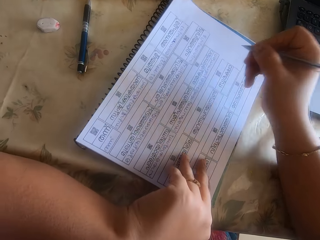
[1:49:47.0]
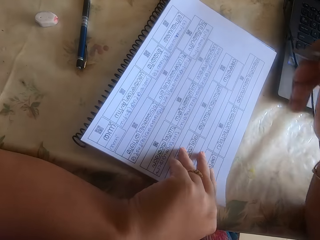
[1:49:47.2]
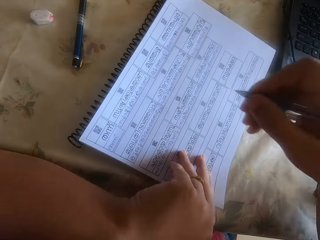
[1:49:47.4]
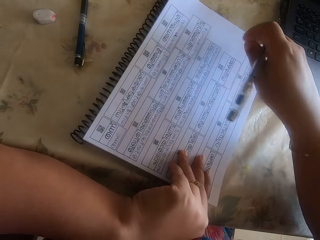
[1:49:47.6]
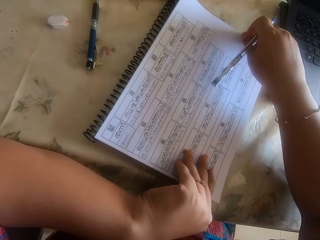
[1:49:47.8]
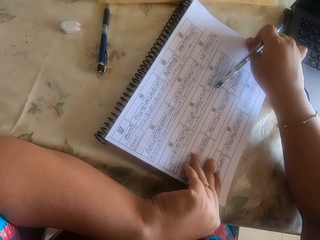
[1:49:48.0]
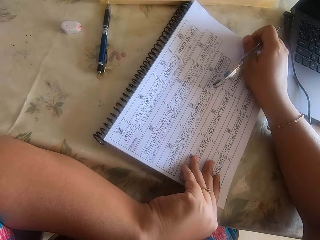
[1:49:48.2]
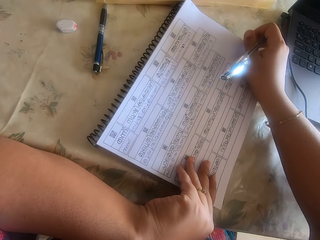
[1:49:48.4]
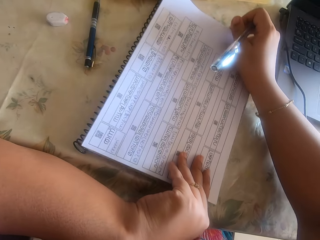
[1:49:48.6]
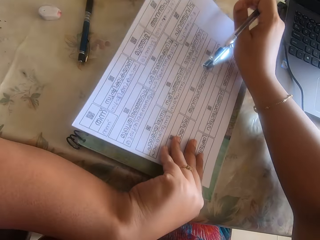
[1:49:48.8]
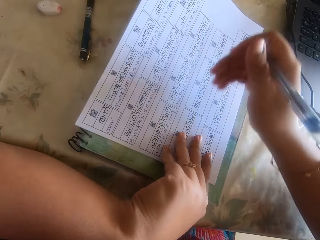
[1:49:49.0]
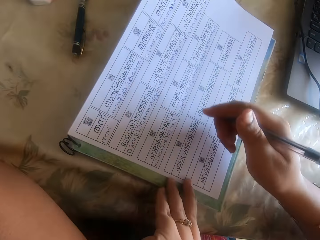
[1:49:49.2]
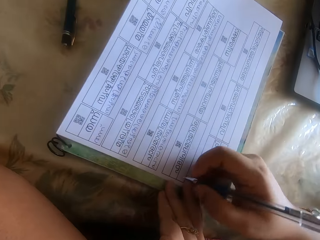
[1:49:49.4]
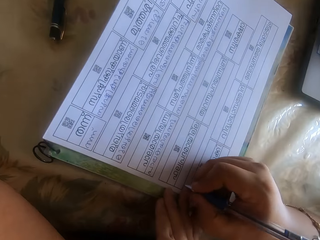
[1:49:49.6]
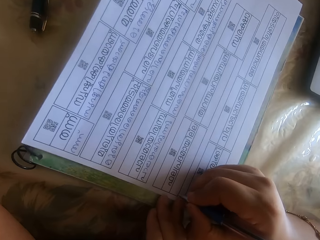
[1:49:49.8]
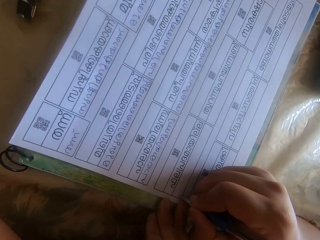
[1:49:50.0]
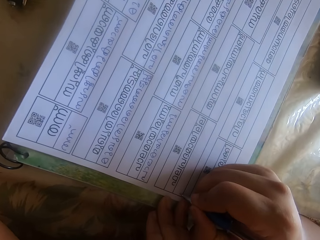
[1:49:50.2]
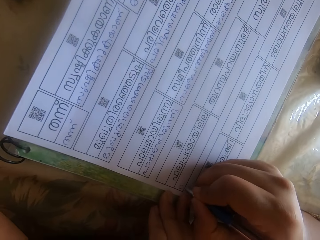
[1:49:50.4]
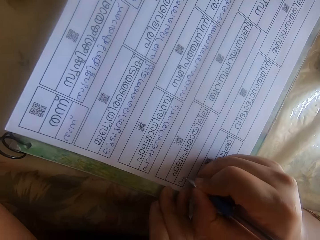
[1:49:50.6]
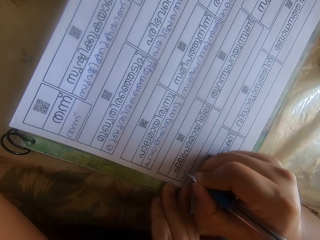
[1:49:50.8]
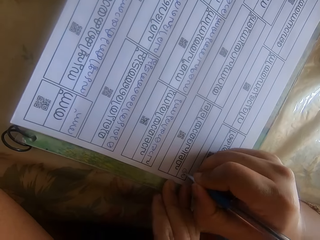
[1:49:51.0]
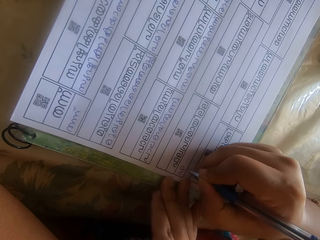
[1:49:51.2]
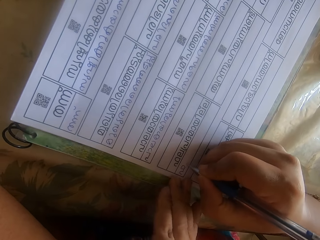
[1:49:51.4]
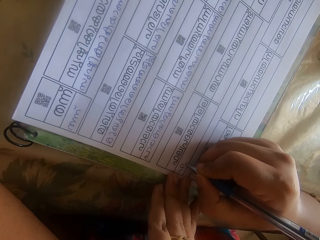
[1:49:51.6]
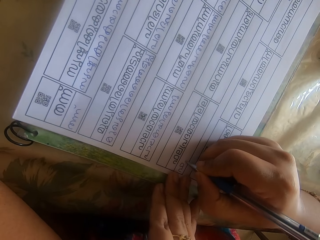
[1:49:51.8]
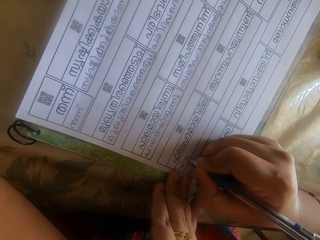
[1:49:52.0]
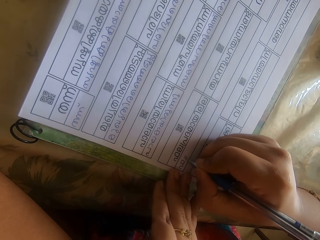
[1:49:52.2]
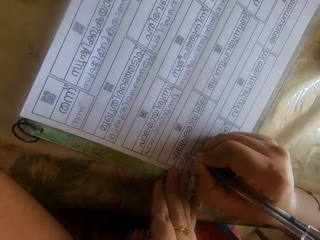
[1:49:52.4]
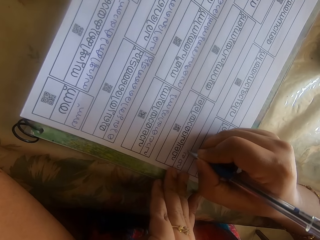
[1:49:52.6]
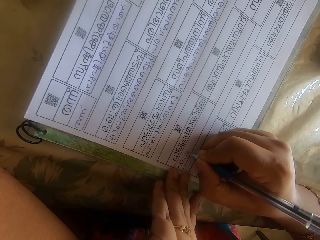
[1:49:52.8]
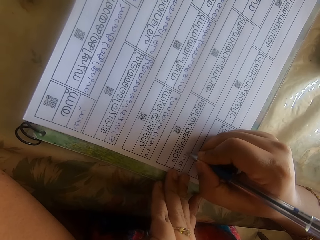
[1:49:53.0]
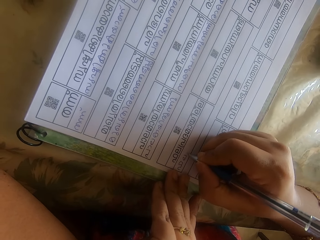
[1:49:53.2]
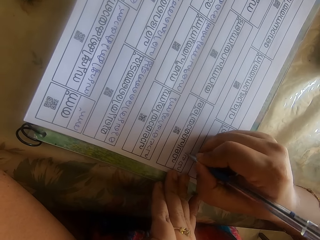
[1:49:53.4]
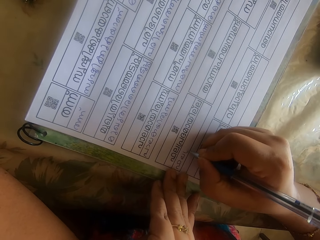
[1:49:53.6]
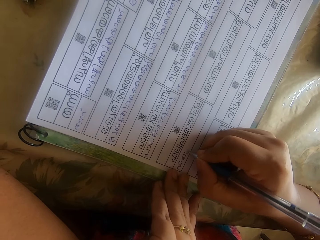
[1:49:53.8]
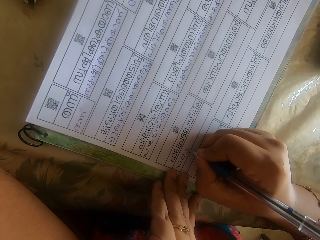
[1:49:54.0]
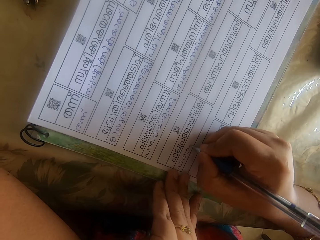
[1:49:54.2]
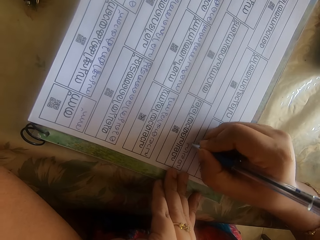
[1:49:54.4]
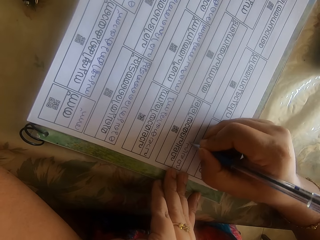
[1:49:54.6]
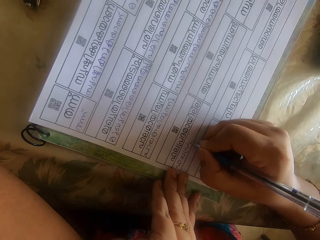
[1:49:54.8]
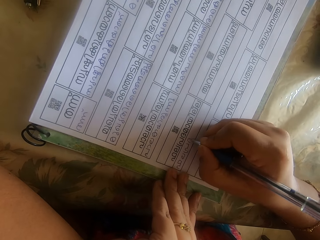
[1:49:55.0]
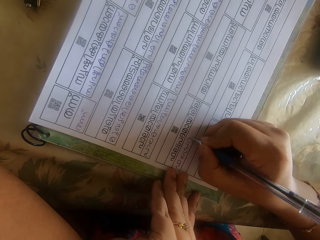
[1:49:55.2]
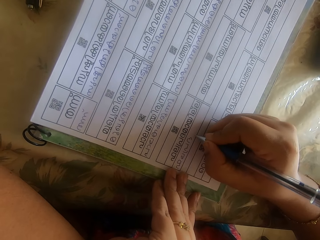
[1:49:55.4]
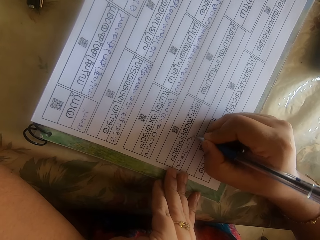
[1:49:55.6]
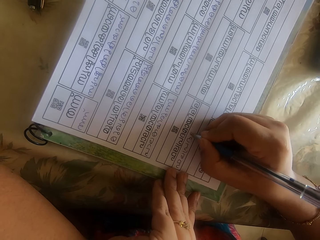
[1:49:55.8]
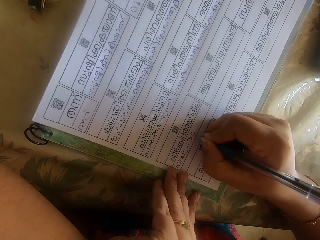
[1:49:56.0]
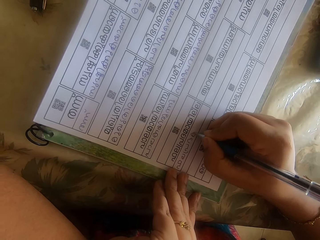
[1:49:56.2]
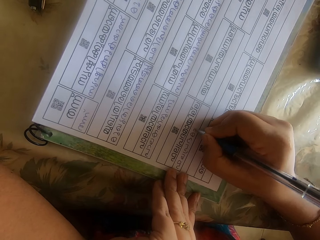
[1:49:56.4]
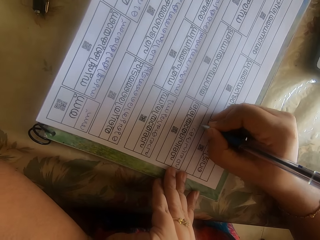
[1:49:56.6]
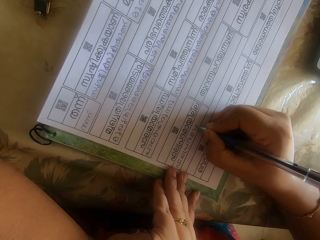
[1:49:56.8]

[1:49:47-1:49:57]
The camera wearer moves the papers and book on the table with her right hand. She writes on the paper with the pen in her right hand.

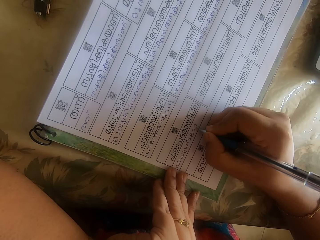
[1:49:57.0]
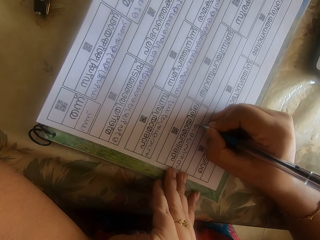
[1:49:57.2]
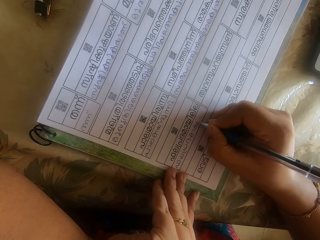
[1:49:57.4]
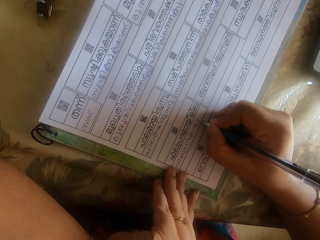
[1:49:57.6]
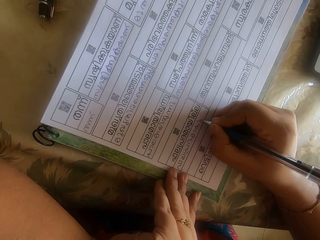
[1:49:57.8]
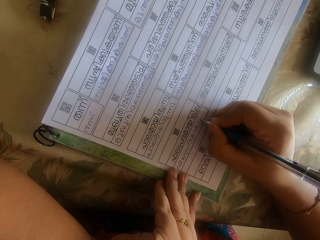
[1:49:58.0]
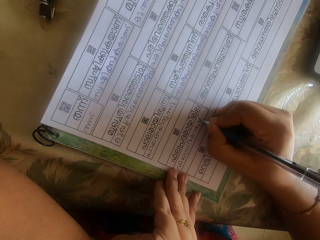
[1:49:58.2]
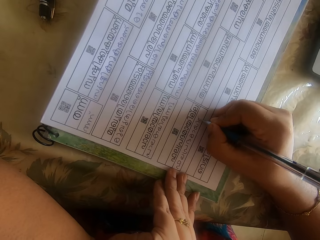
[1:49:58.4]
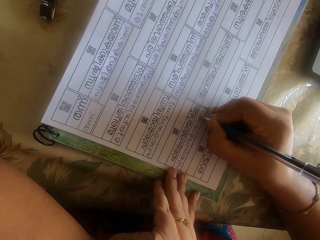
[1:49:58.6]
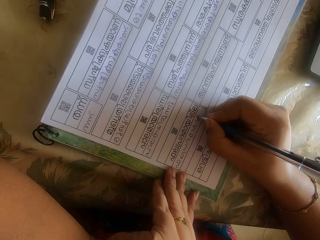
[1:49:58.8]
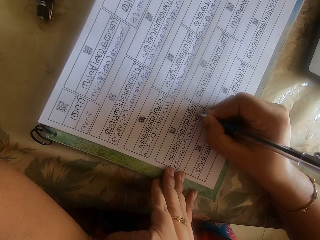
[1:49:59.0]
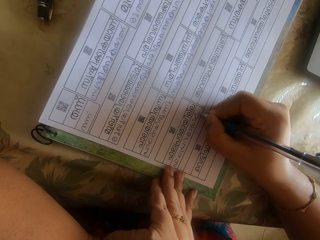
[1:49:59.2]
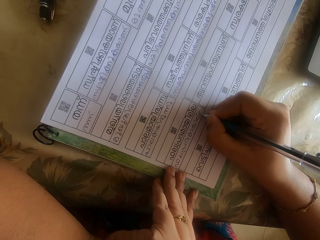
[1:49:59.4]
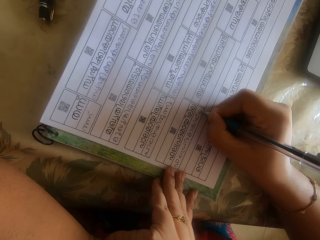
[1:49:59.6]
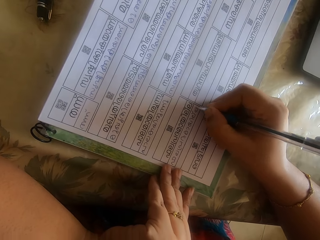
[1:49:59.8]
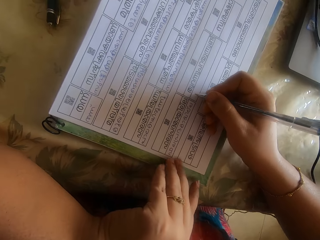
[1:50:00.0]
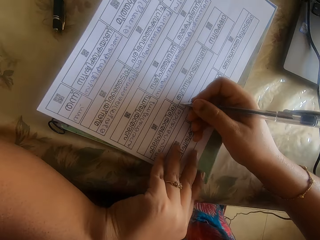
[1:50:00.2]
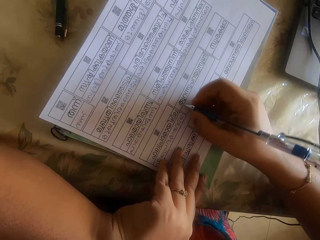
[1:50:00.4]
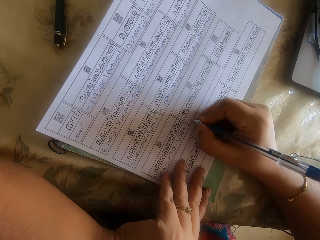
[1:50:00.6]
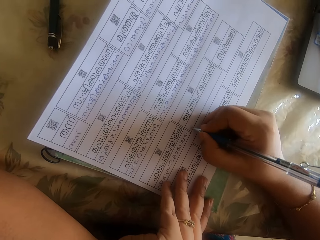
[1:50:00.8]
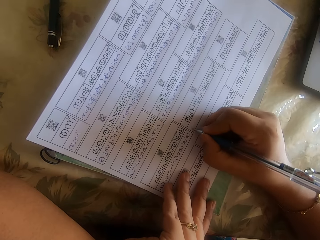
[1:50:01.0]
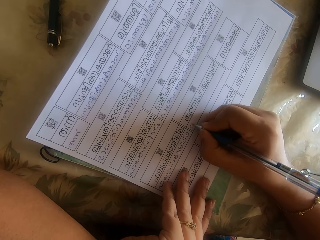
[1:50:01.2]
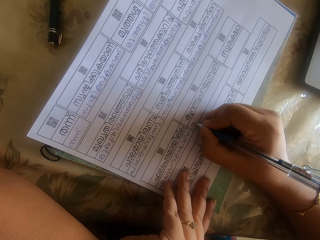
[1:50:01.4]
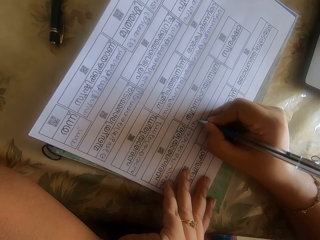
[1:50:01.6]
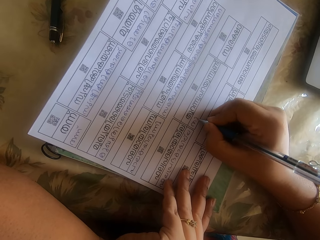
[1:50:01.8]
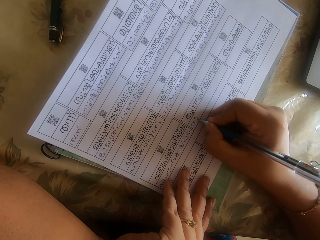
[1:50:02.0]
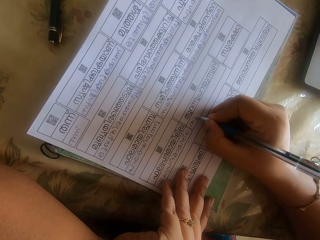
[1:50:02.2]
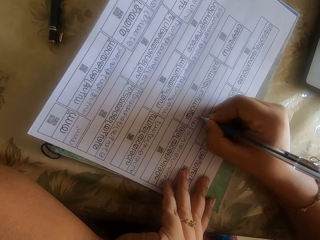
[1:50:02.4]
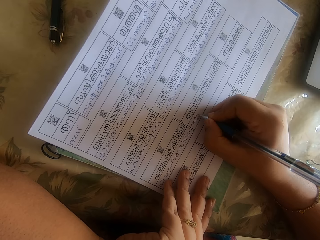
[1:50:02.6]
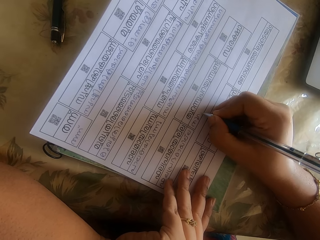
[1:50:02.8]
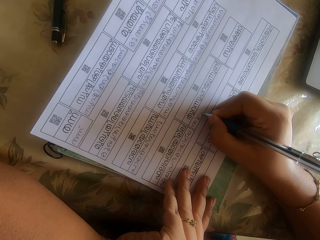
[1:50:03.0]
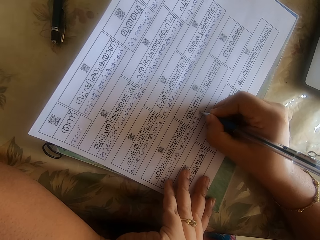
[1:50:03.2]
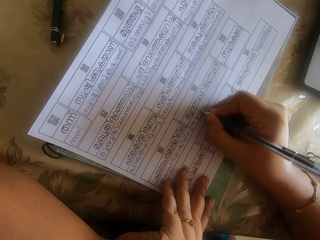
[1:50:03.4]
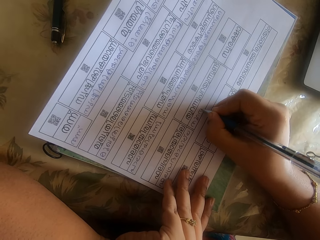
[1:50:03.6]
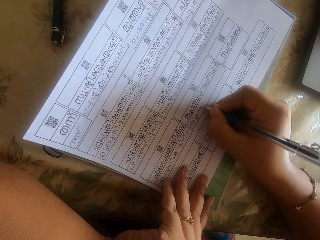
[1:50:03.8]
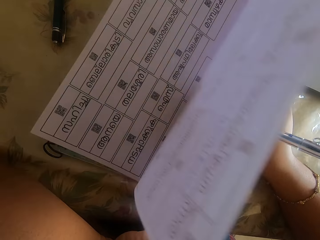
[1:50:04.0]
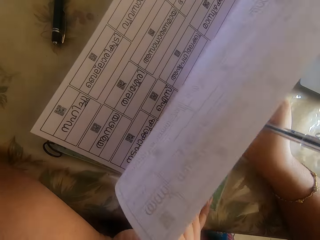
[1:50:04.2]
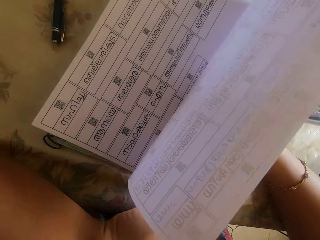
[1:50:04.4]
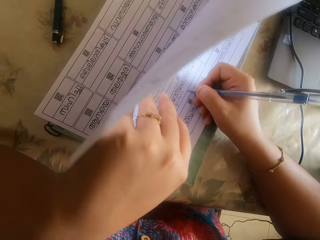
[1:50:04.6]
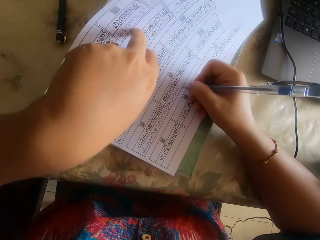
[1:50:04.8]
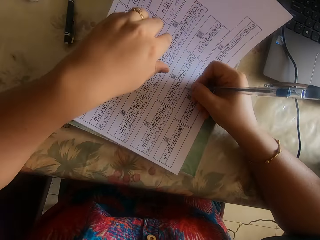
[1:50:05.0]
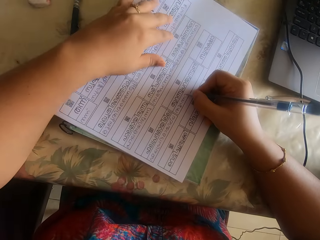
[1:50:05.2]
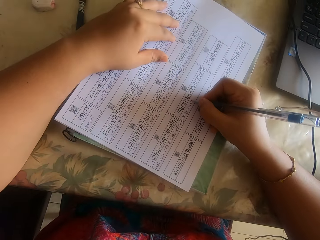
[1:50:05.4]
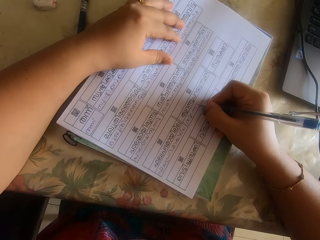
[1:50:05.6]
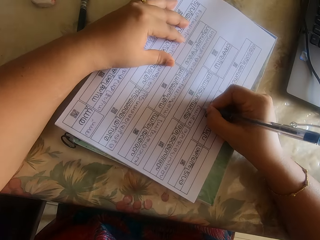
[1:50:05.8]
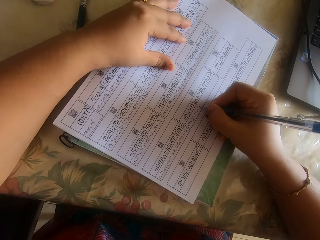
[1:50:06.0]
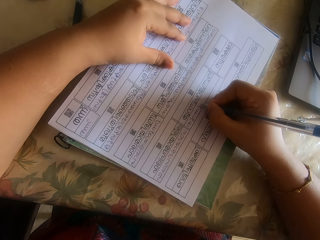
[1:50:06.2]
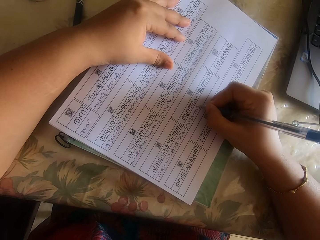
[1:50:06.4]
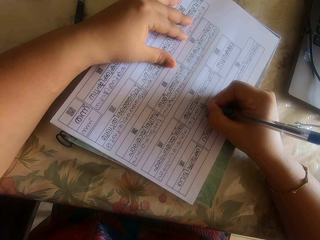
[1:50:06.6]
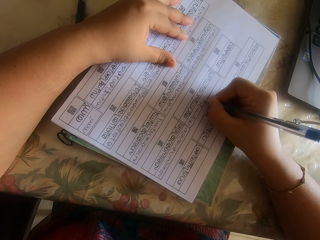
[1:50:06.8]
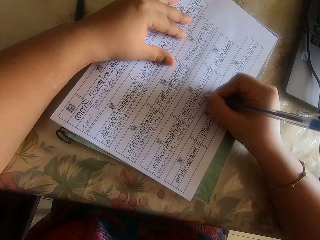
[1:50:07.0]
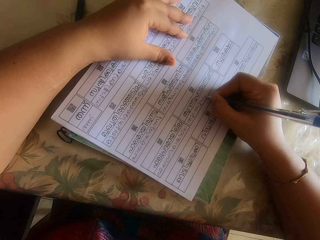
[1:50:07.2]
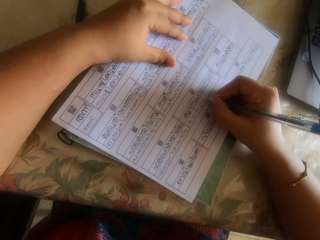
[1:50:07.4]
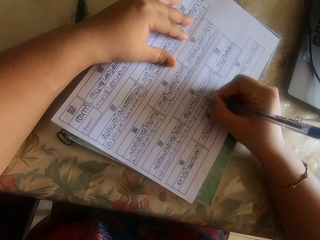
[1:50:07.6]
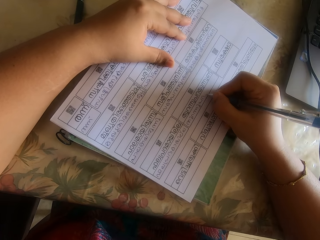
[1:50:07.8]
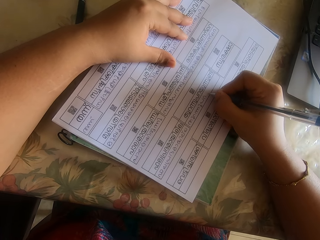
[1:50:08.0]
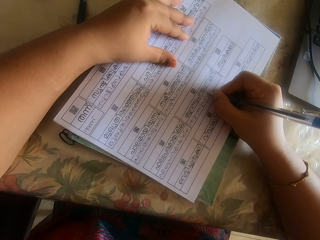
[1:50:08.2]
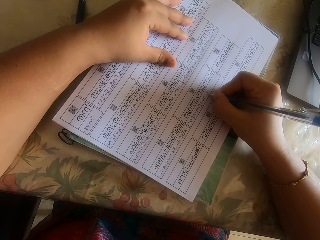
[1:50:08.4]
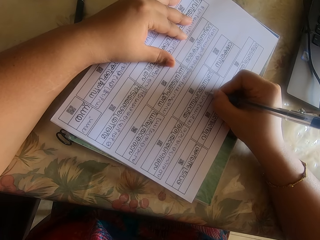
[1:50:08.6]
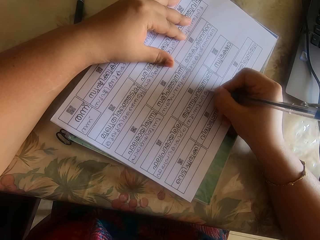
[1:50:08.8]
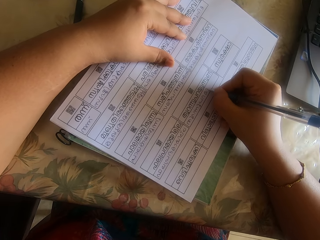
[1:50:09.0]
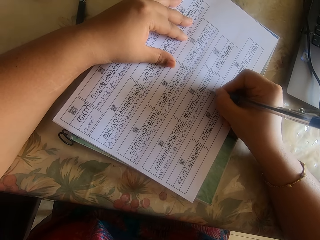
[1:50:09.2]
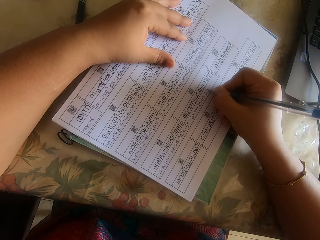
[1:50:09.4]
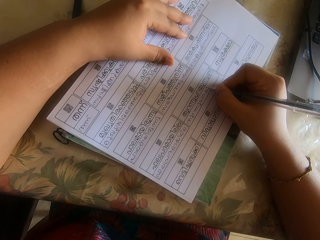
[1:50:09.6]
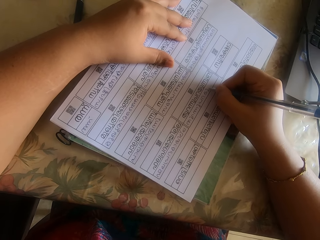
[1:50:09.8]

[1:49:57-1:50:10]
The camera wearer moves the papers with his left hand. She writes on the paper with the pen in her right hand. She puts the paper down with her left hand.
